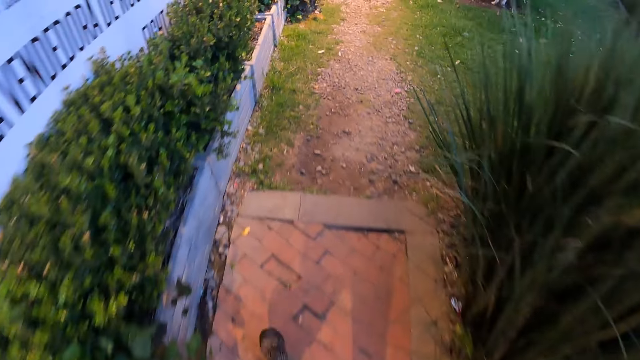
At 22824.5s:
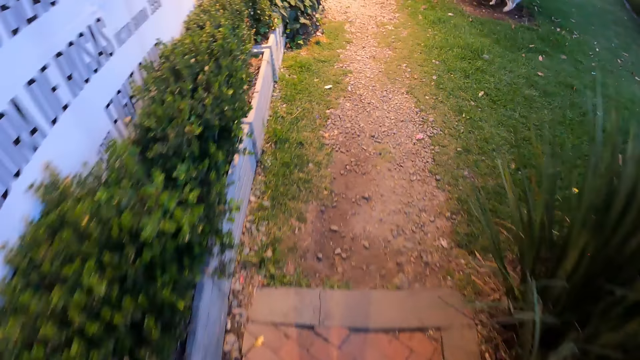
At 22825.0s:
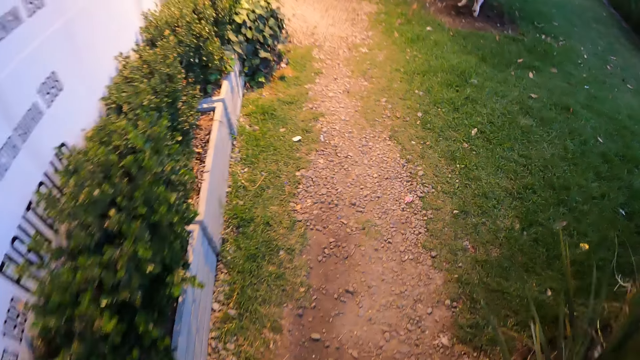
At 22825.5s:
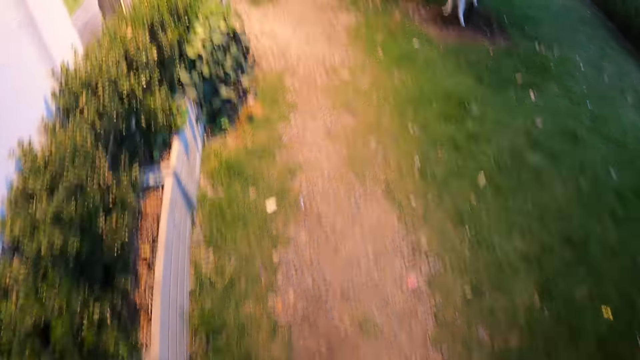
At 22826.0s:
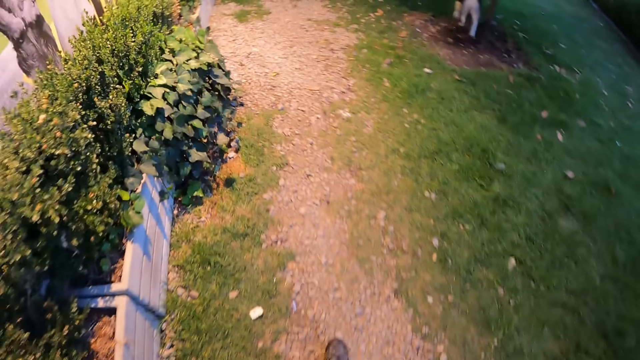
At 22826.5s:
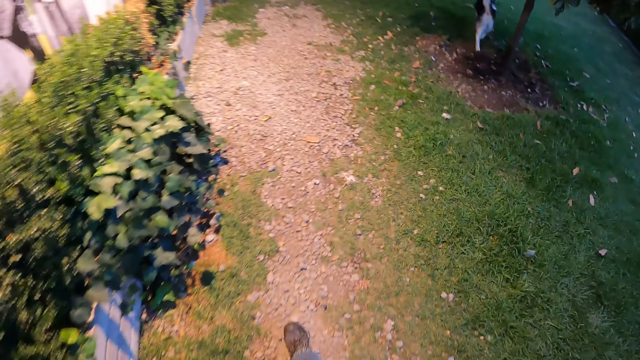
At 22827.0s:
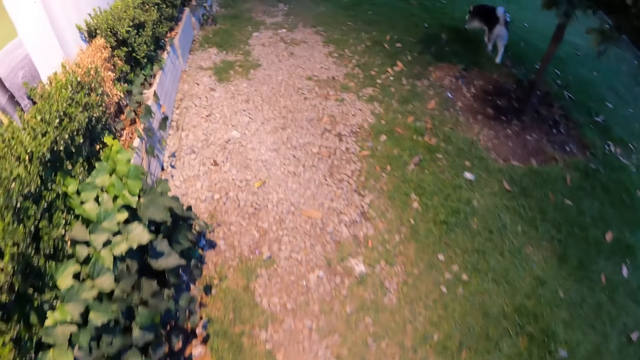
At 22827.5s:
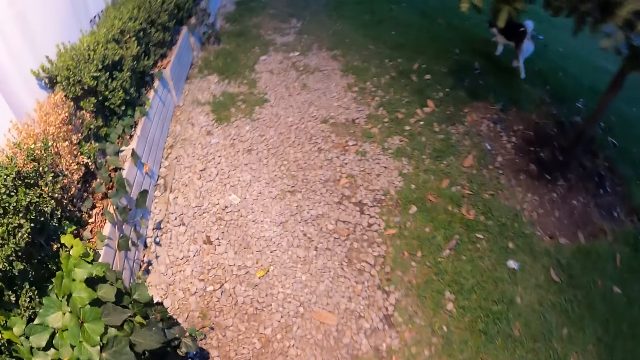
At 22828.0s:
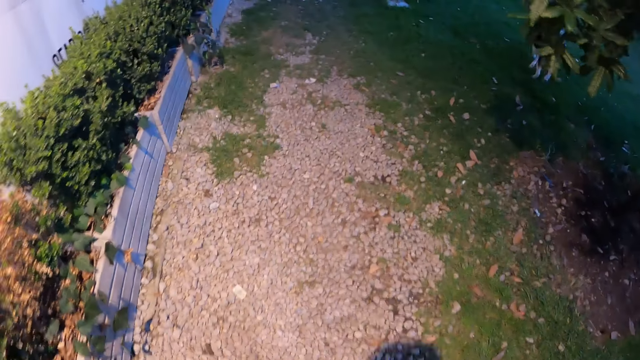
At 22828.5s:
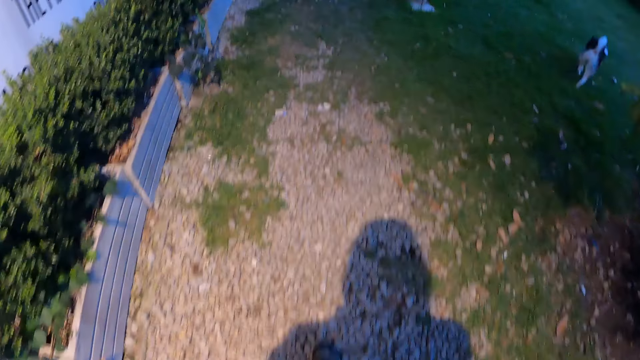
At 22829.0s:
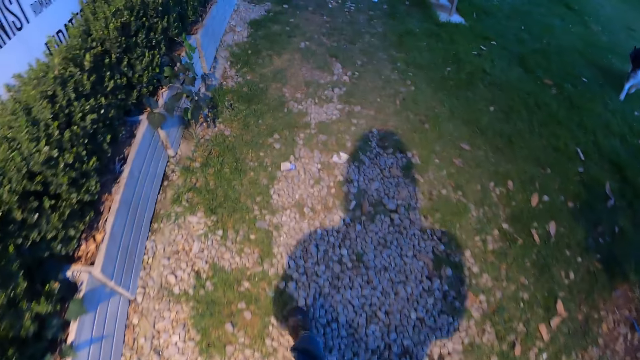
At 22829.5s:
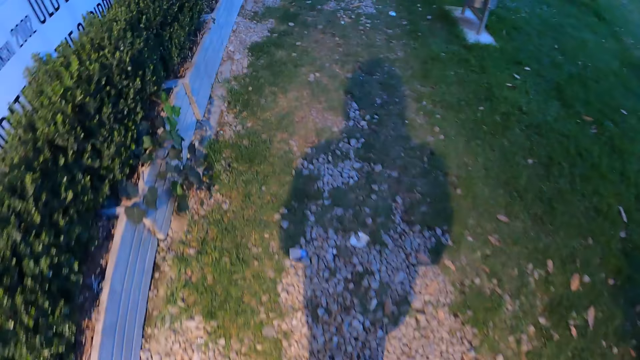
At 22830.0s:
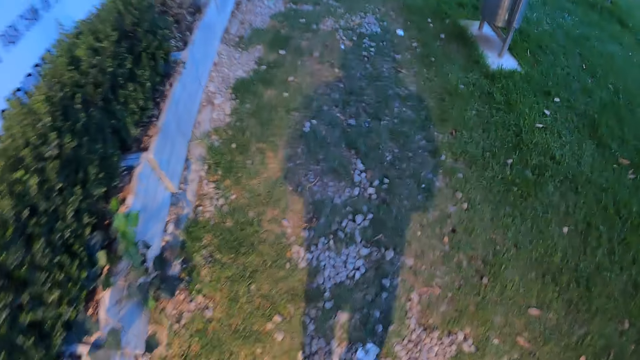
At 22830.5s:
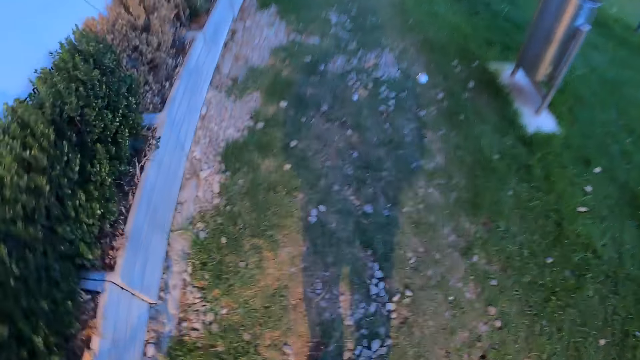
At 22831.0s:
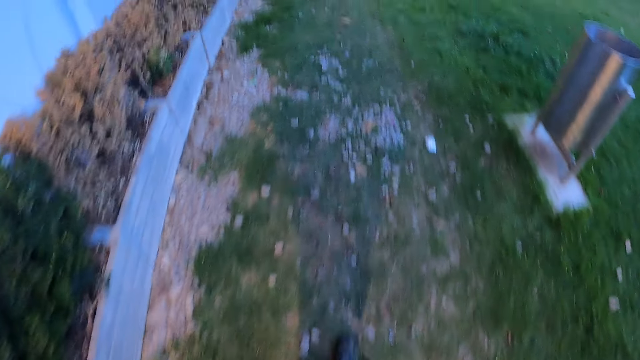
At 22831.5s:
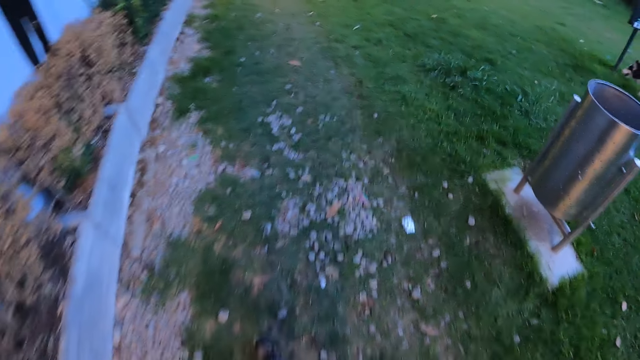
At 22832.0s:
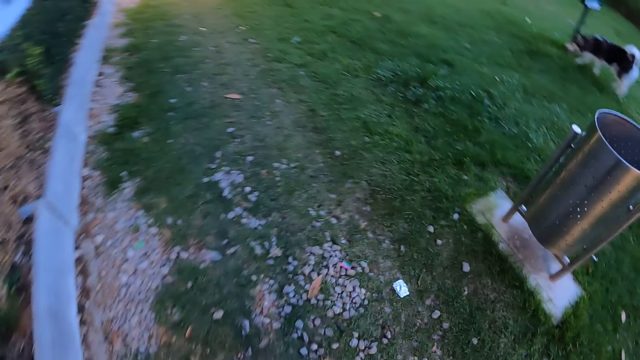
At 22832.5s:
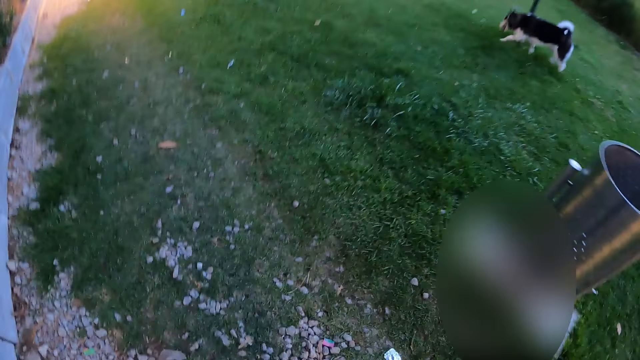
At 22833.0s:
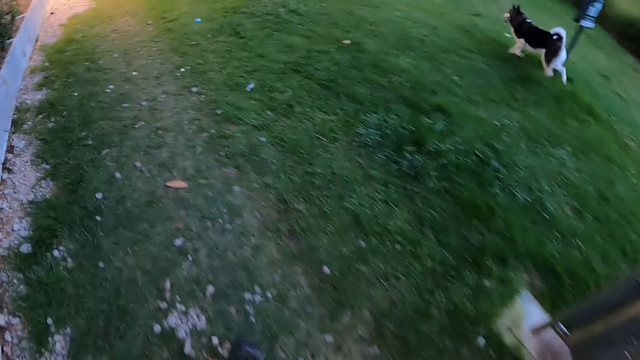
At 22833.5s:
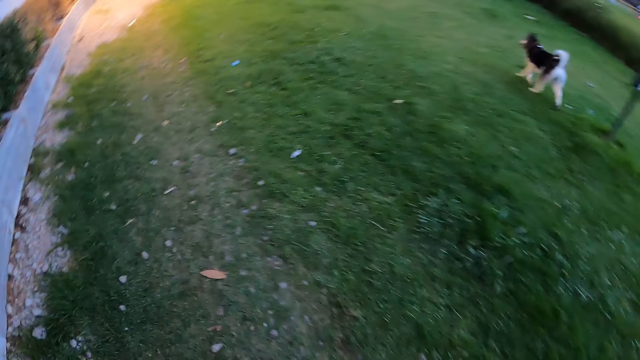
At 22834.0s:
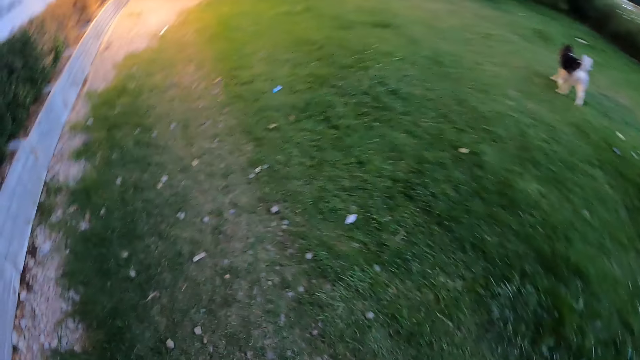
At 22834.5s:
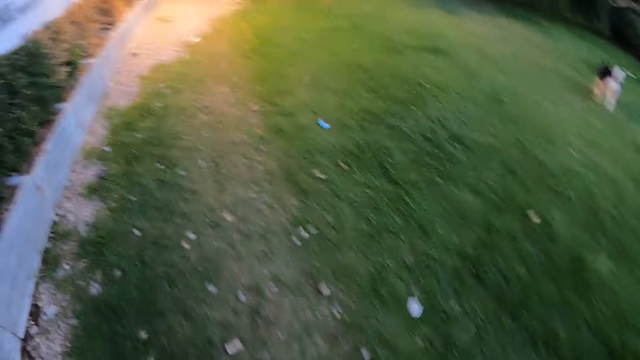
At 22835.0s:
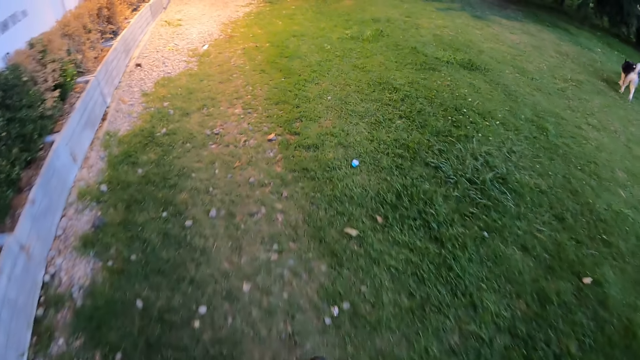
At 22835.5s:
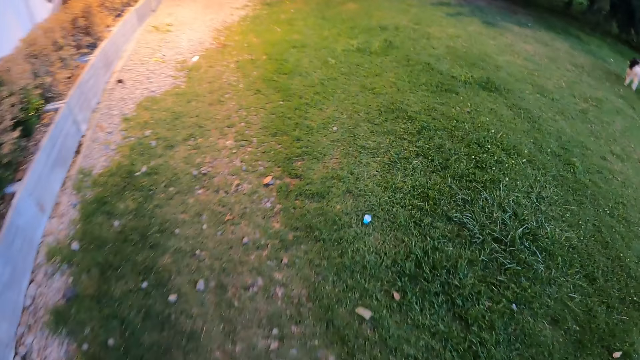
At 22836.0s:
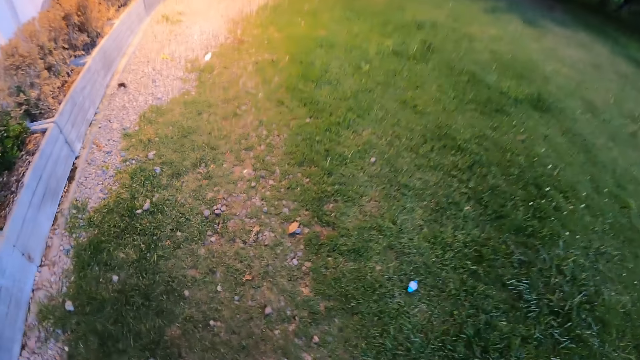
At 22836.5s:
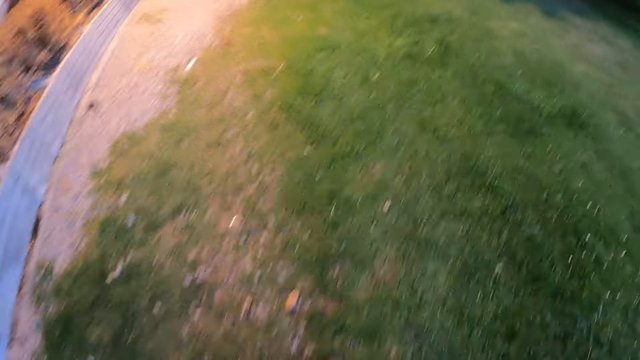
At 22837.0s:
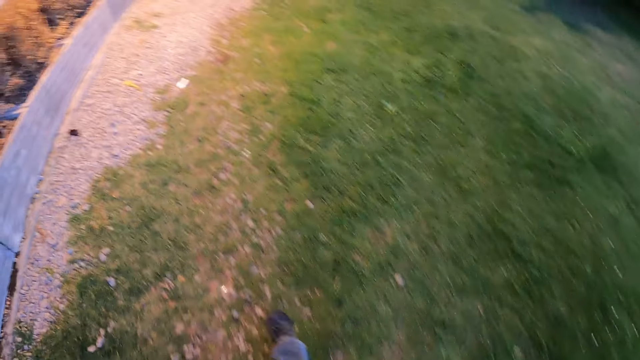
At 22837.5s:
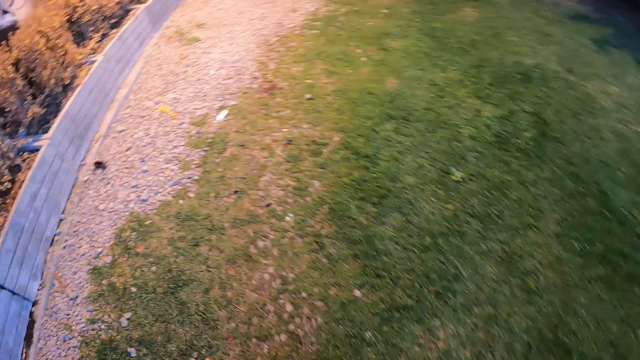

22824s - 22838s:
The camera wearer walks on a lawn beside the sidewalk. They look at a dog.

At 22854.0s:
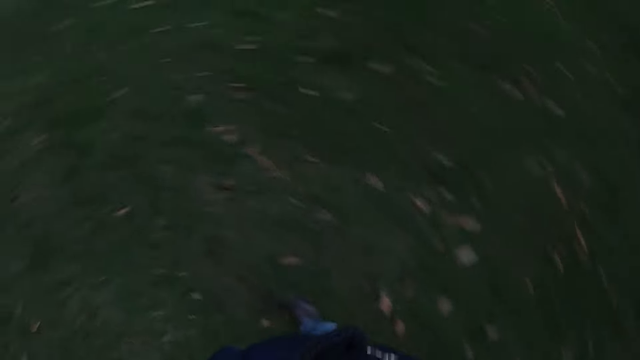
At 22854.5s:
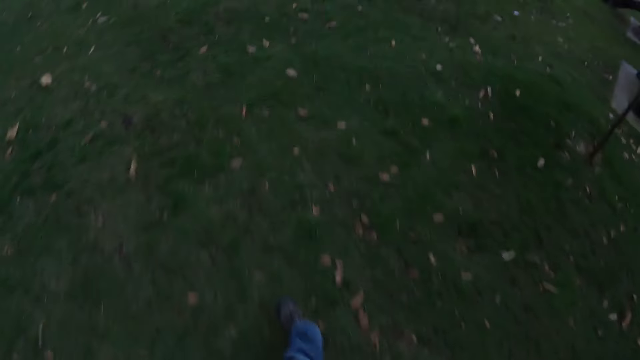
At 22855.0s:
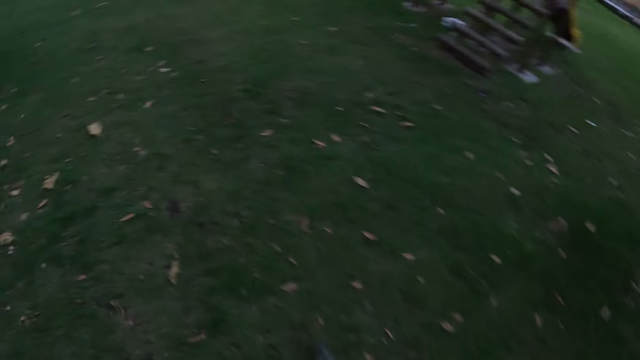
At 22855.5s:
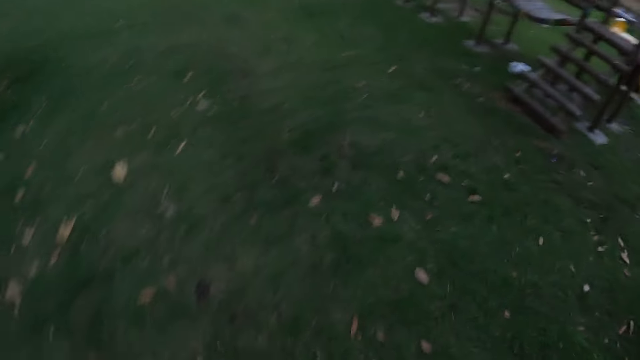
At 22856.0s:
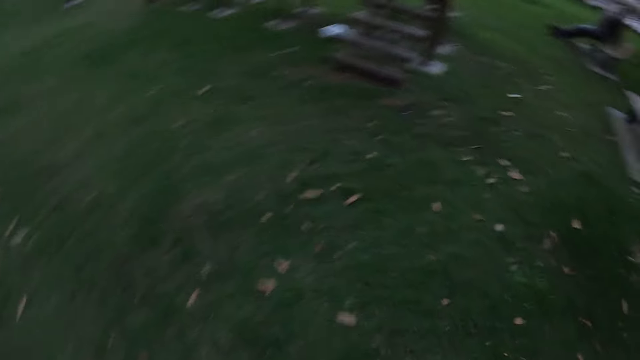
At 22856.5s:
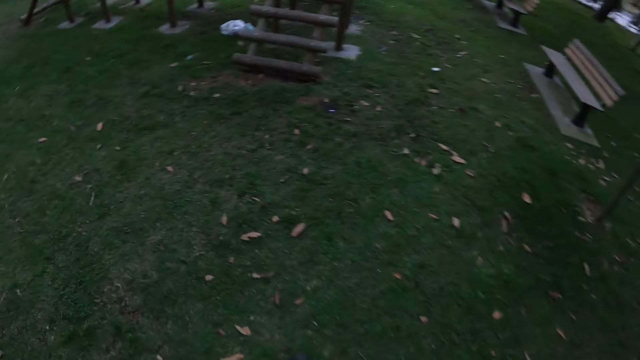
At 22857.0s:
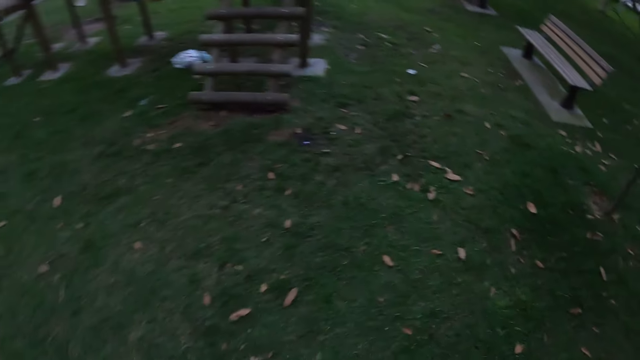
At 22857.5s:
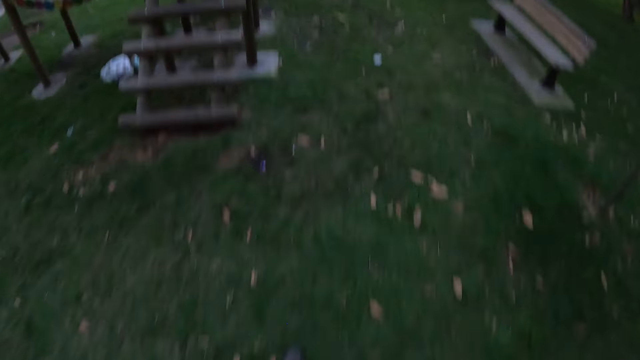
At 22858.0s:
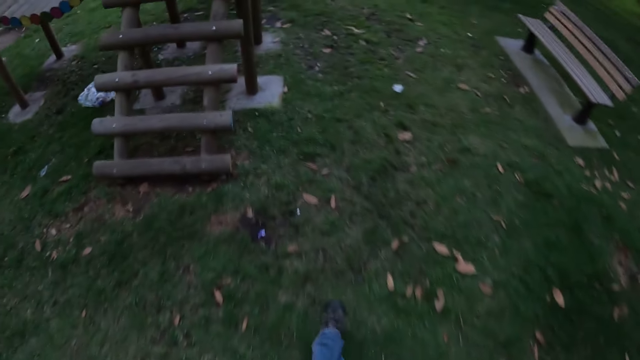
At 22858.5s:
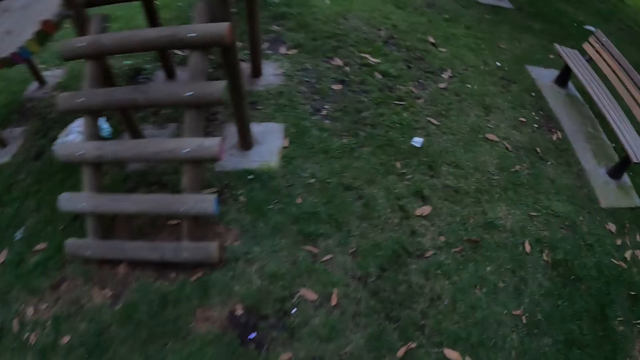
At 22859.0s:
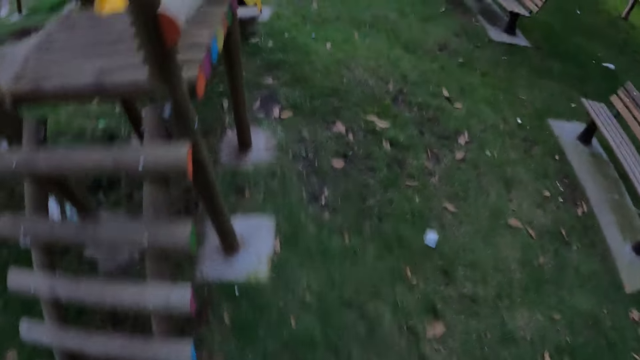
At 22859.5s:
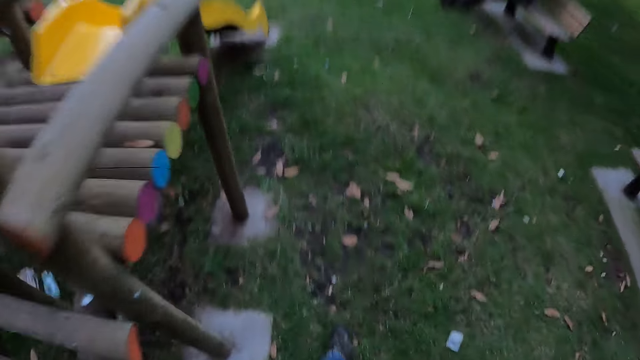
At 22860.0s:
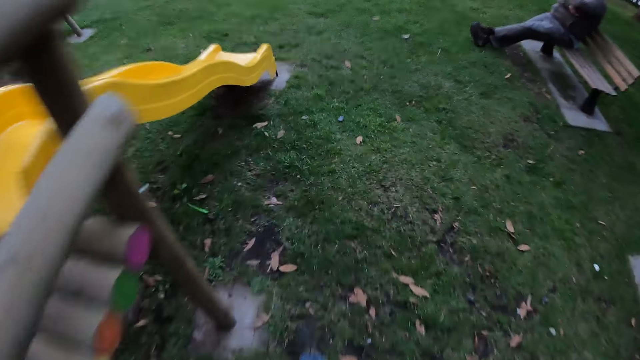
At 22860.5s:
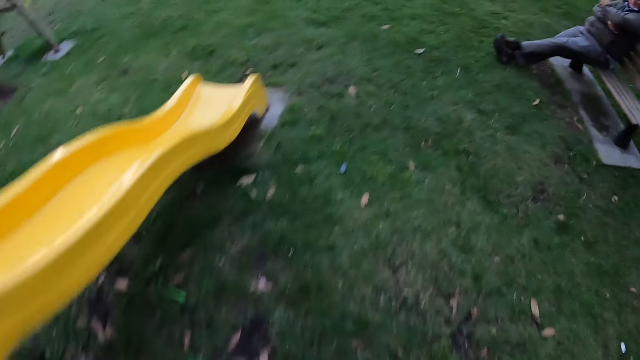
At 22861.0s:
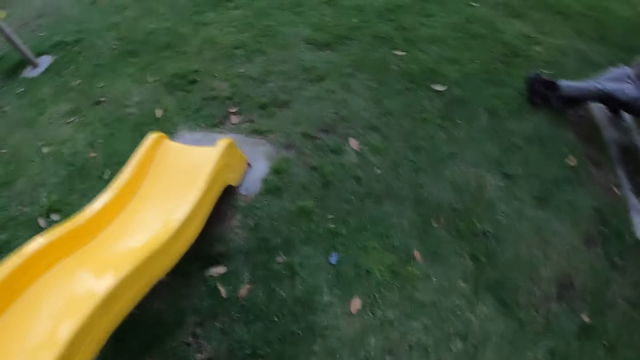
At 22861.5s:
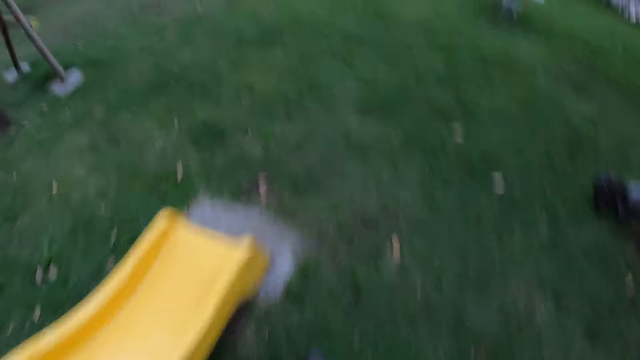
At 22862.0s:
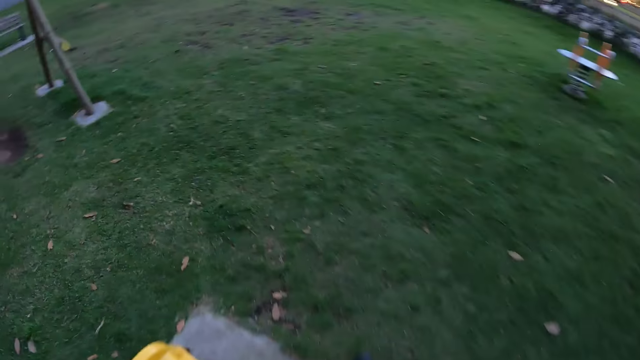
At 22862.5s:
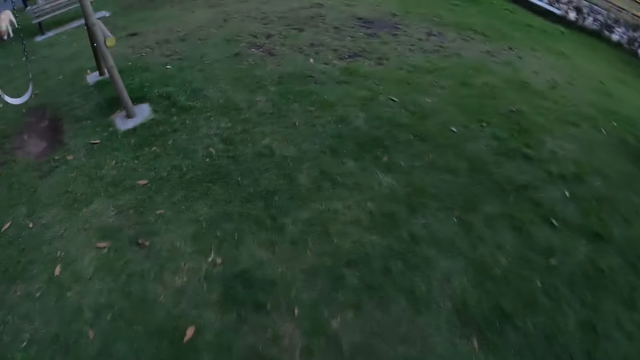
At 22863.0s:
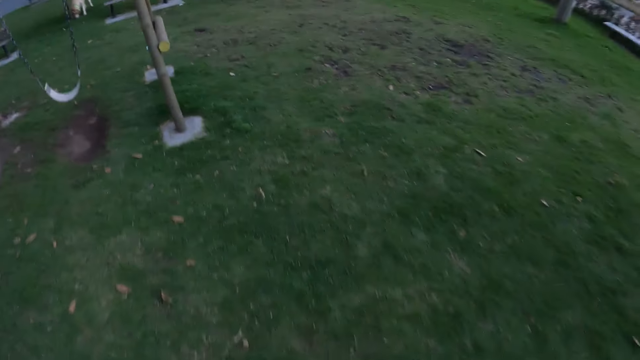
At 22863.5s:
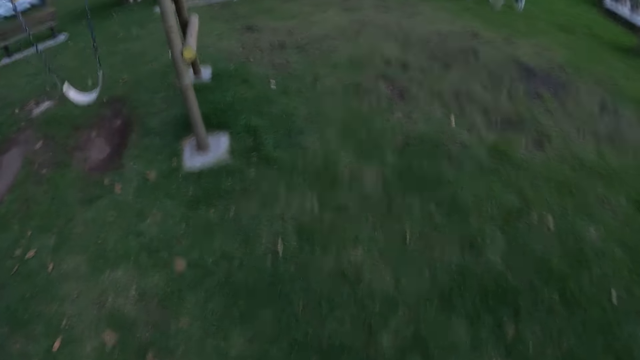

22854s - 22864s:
The camera wearer looks at the garden benches.
